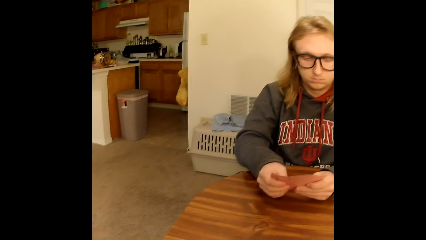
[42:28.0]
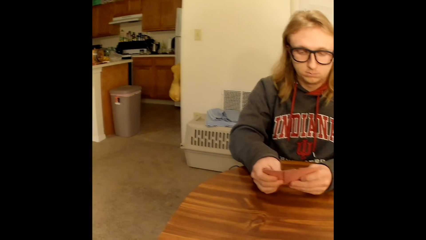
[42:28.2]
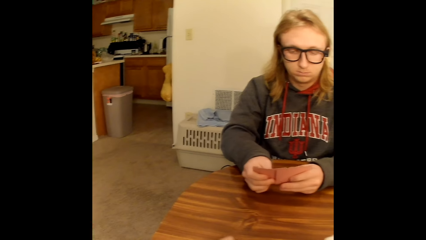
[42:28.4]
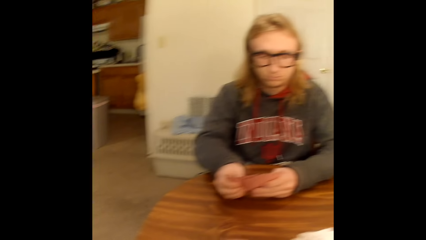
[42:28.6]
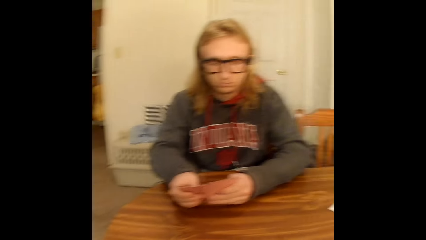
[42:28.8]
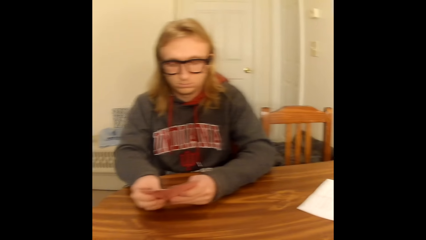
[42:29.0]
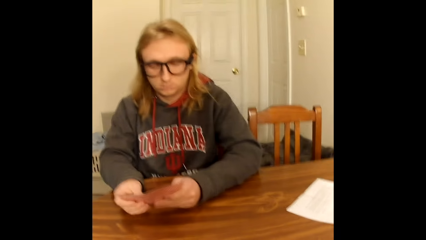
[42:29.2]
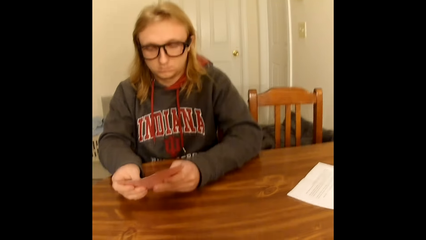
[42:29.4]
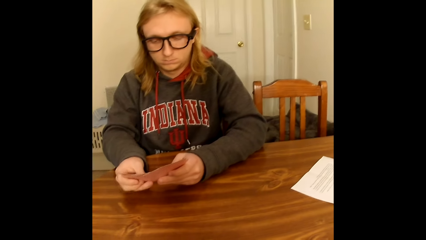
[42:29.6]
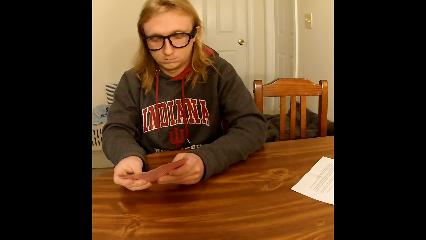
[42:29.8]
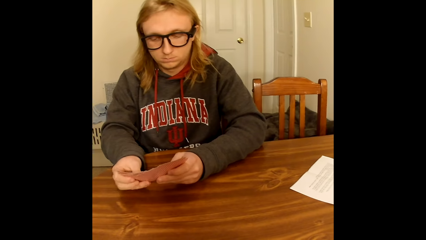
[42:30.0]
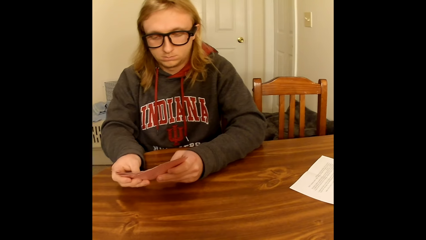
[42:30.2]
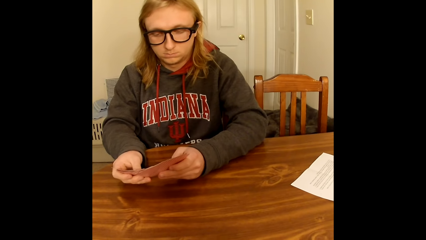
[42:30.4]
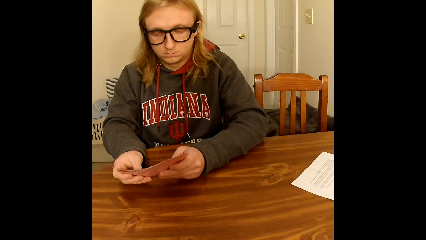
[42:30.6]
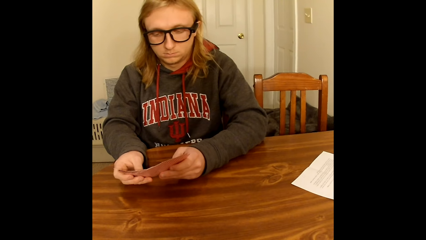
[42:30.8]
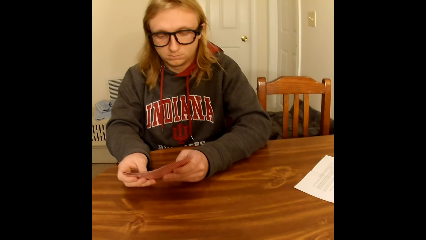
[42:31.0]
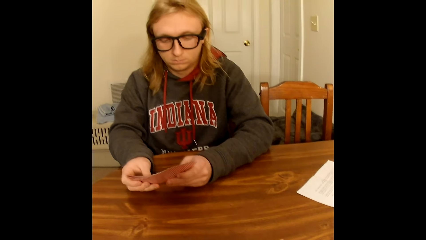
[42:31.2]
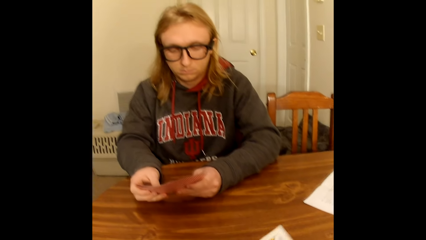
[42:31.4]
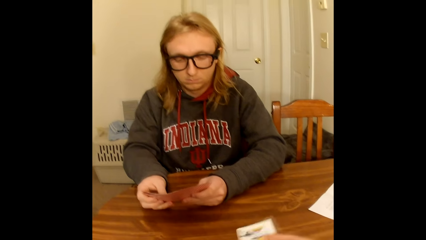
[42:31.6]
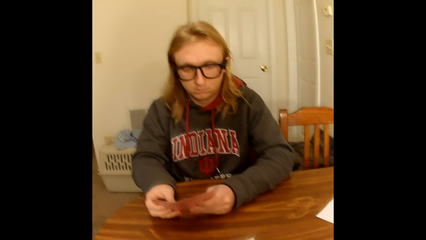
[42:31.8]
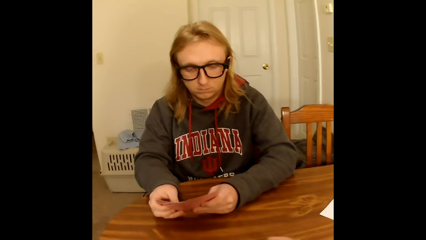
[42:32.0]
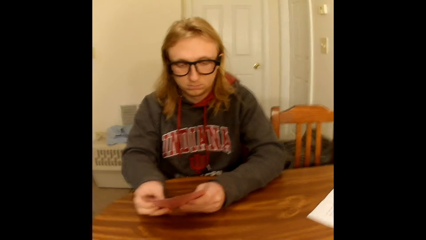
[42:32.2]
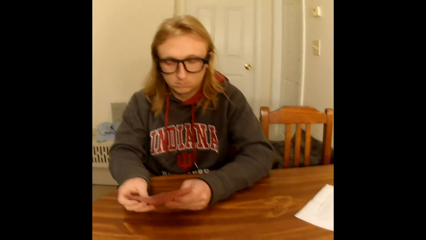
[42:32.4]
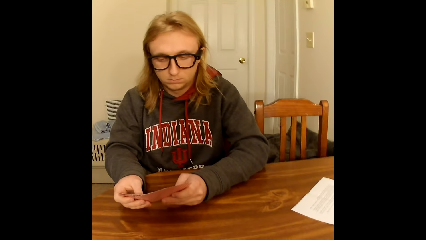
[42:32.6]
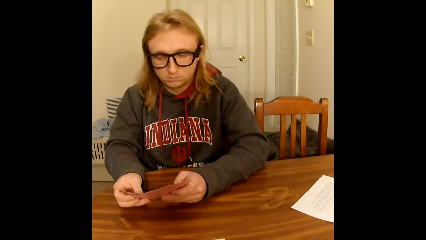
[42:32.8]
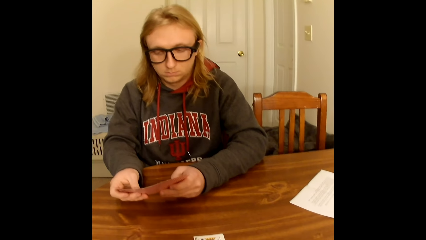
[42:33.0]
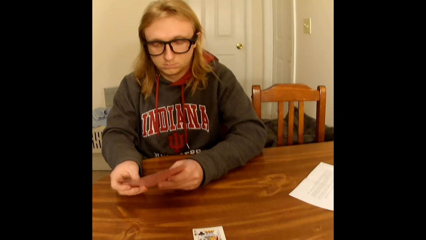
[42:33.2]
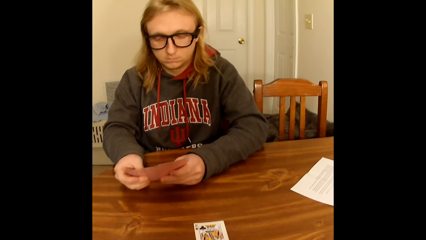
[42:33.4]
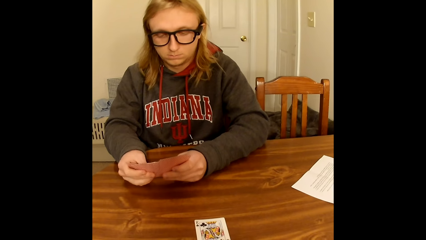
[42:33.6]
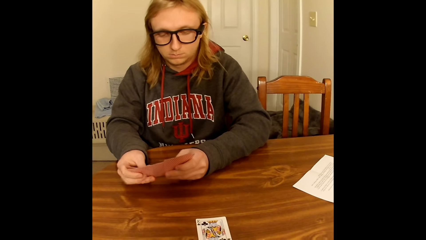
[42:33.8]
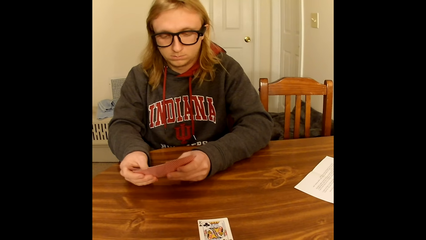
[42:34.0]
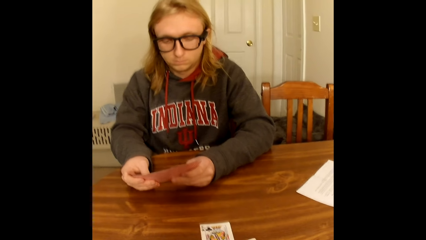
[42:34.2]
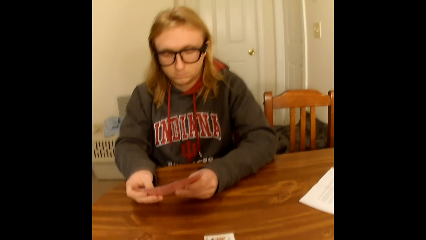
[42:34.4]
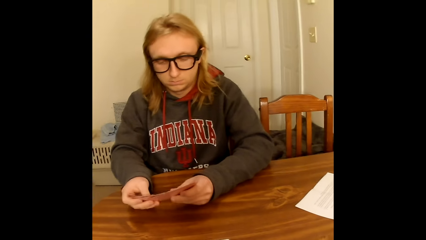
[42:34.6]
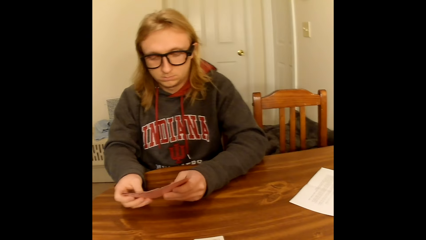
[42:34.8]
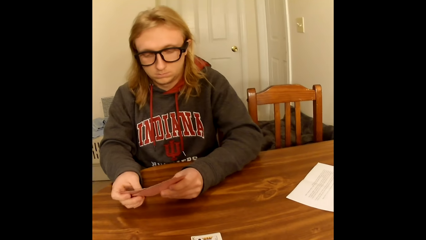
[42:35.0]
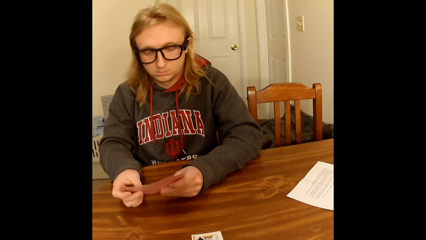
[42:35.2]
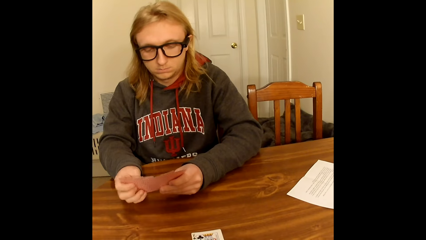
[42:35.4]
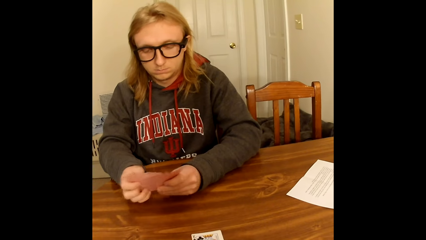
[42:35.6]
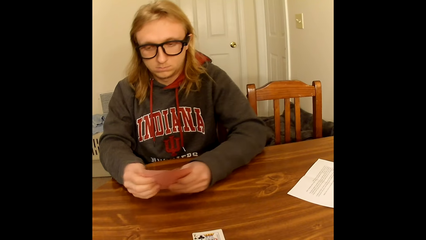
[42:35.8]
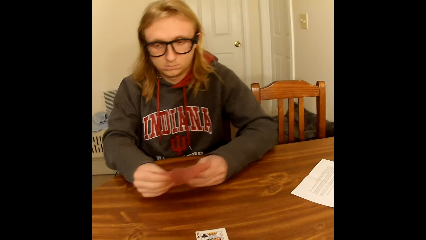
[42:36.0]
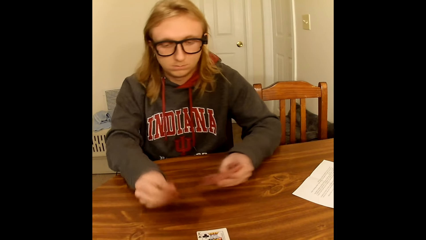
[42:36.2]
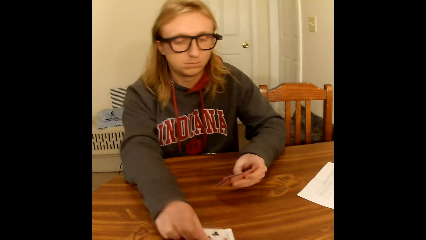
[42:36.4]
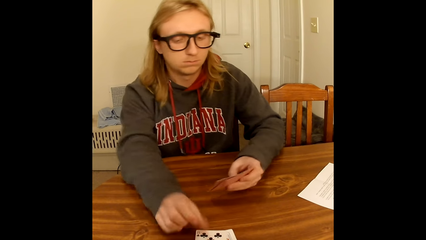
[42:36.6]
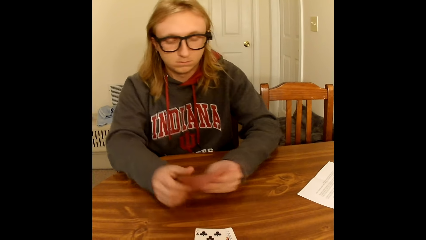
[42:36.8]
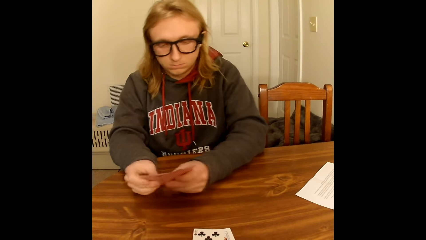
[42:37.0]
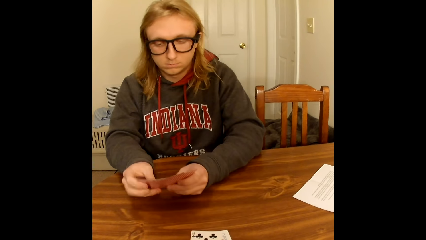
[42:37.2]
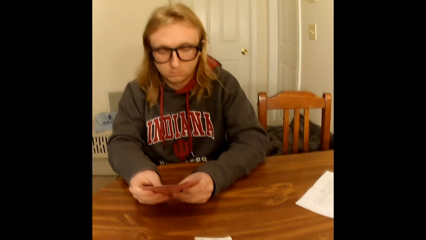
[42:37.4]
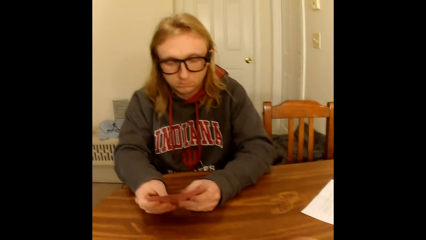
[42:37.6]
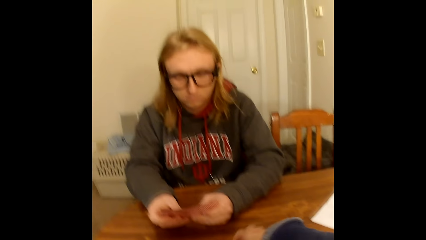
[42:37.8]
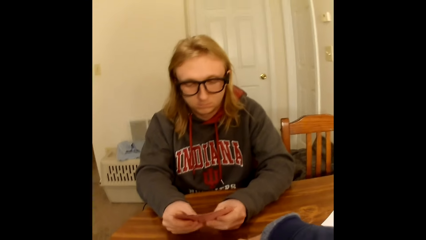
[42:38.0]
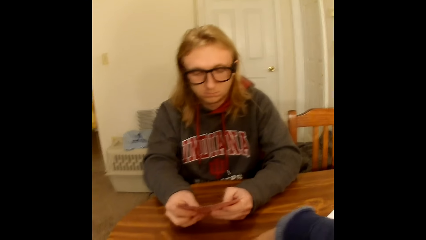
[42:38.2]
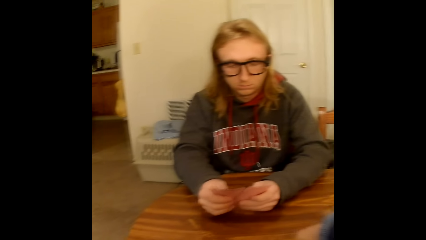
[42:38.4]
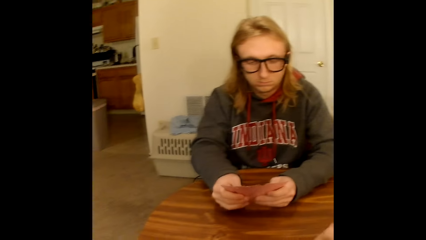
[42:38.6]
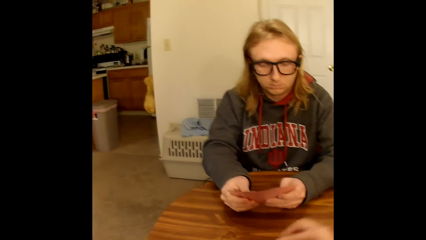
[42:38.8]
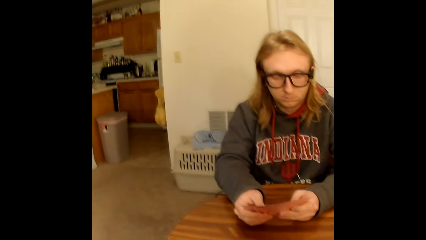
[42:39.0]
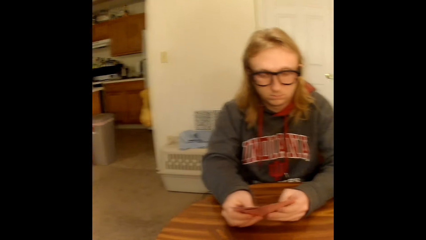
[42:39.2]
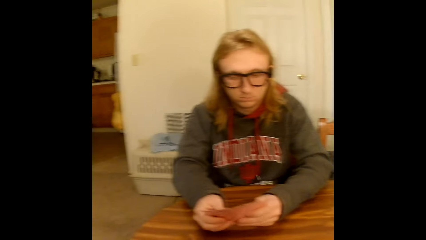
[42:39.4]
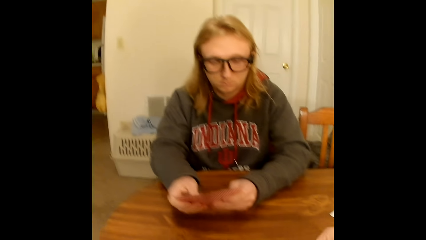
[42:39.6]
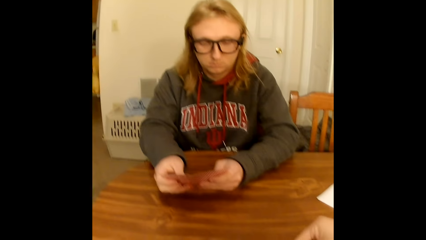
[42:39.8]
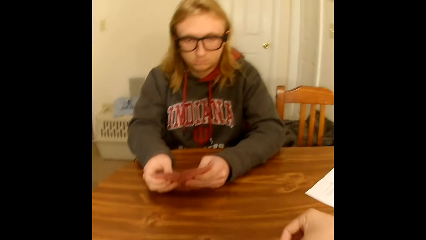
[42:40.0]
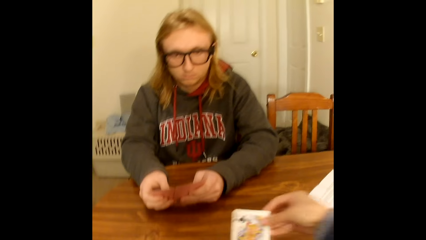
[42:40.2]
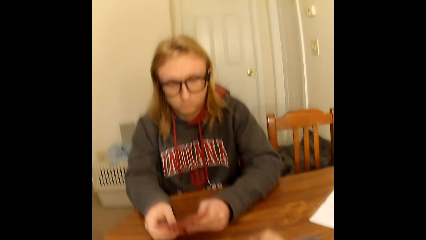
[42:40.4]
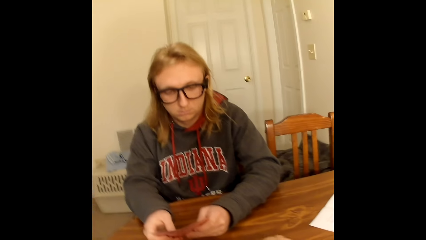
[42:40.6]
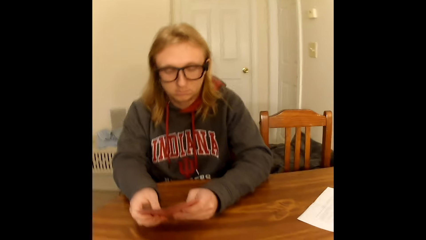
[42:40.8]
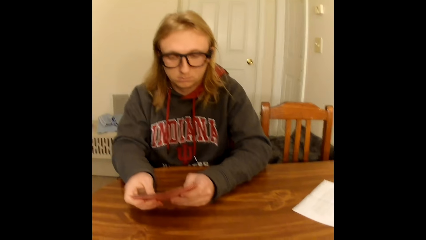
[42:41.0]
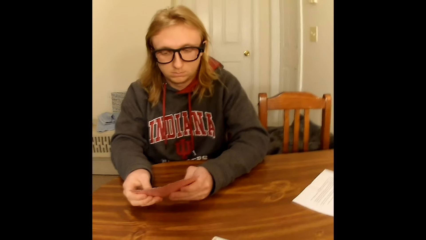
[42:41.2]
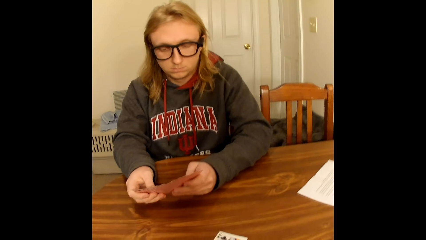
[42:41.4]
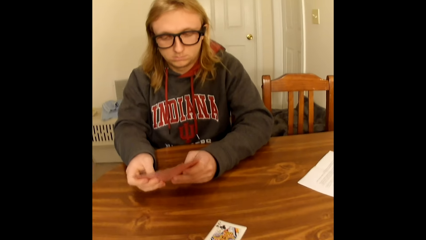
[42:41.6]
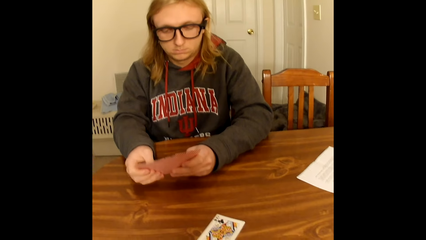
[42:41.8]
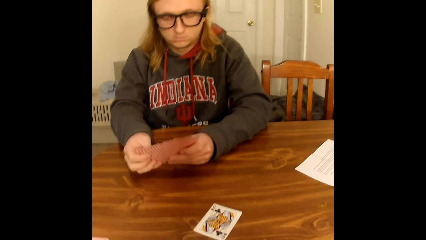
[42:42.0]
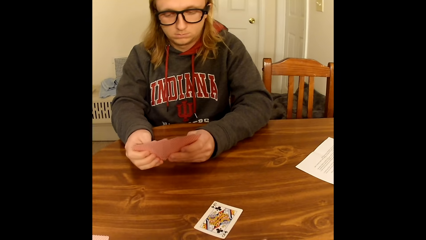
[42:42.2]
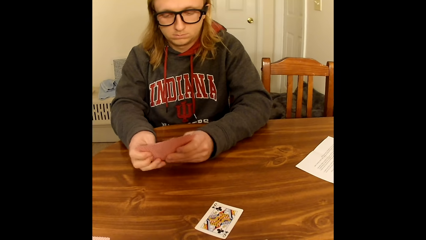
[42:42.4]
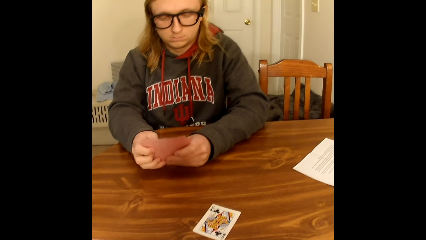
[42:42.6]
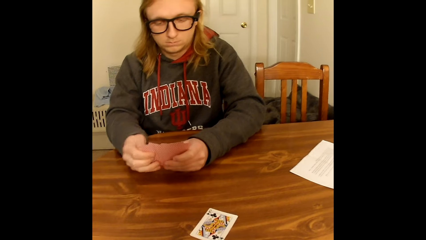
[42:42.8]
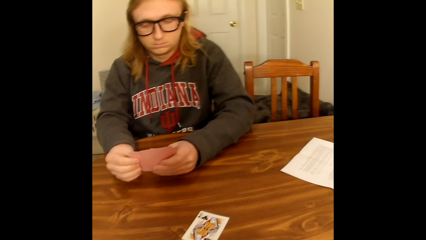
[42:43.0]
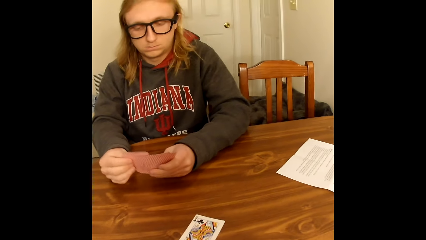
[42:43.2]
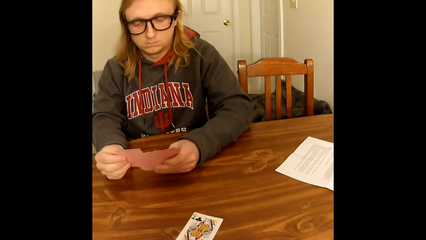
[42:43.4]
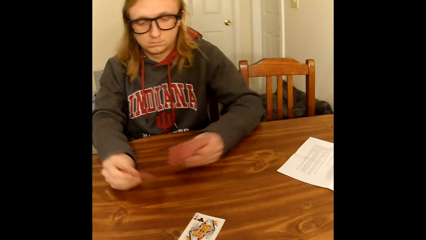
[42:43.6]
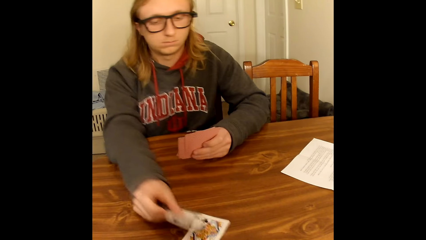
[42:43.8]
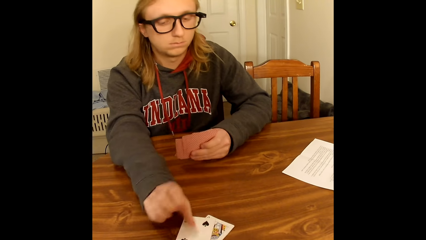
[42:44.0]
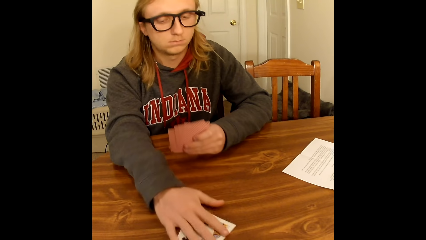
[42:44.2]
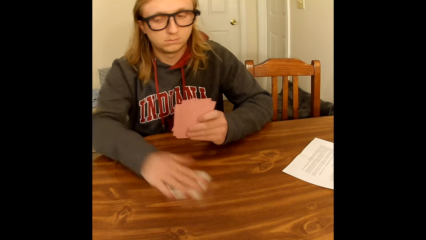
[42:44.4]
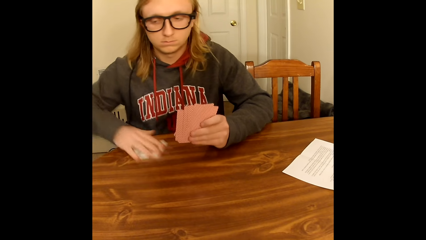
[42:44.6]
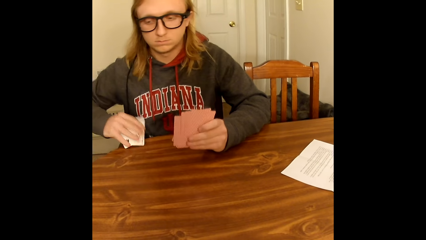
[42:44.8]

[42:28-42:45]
The camera wearer holds a card. She places a playing card face up from the deck of cards in her hands on the table with her right hand. A man places a playing card face up from the deck of cards in his hand on the table with his right hand, picks a card, holds the deck of playing cards with both hands, and spreads the deck of playing cards in his hands with both hands. The camera wearer takes the deck of face up playing cards from the table with her right hand. She places a playing card face up from the deck of playing cards in her hands on the table with her right hand. The man picks cards, places a playing card face up from the deck of playing cards in his hand on the table with his right hand, and takes the deck of face up playing cards from the table with his right hand.
